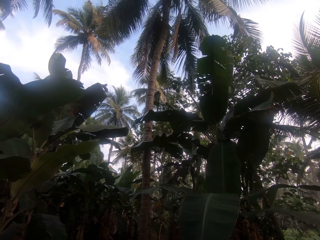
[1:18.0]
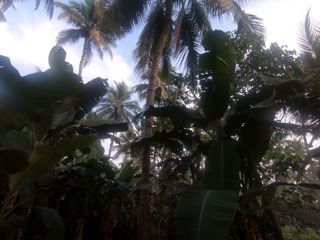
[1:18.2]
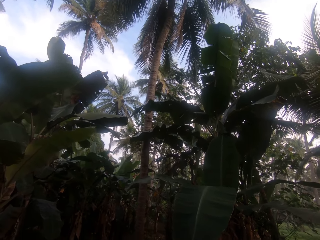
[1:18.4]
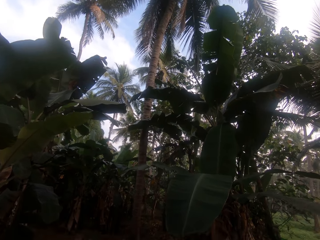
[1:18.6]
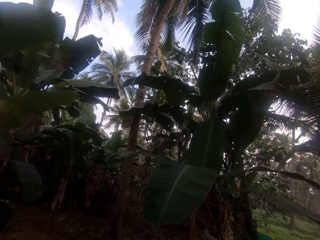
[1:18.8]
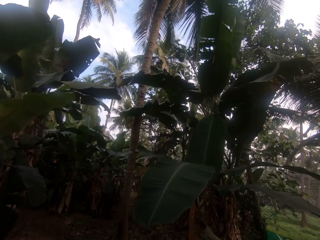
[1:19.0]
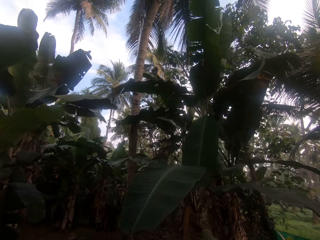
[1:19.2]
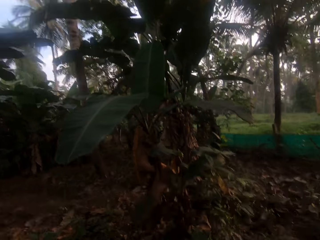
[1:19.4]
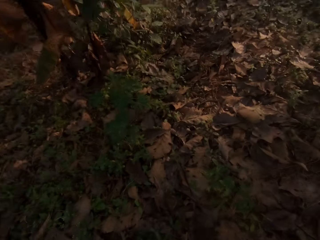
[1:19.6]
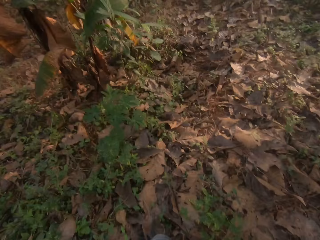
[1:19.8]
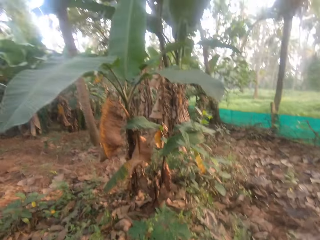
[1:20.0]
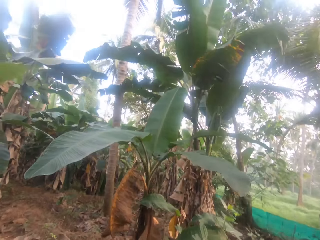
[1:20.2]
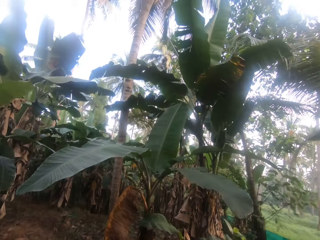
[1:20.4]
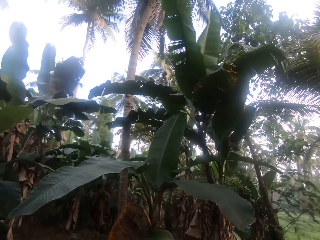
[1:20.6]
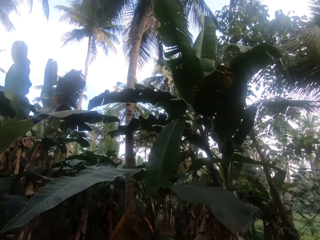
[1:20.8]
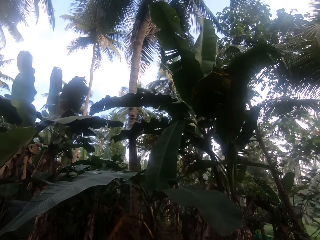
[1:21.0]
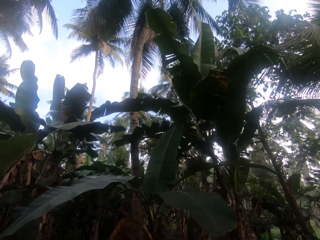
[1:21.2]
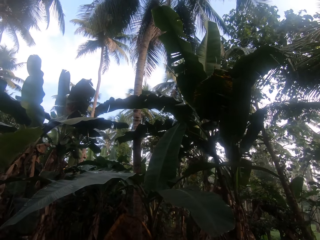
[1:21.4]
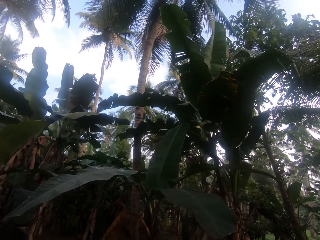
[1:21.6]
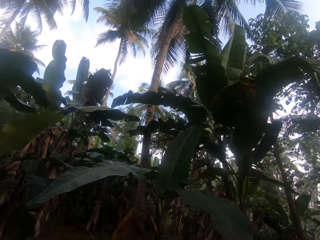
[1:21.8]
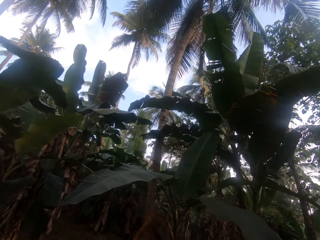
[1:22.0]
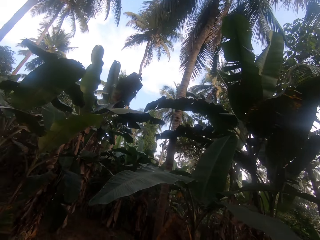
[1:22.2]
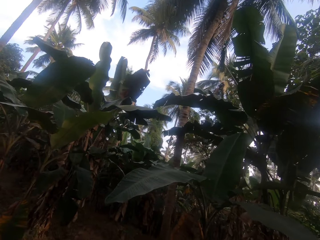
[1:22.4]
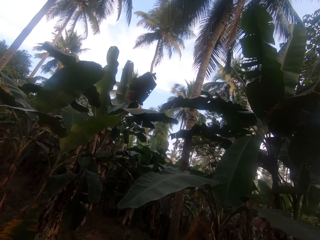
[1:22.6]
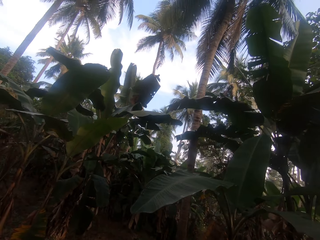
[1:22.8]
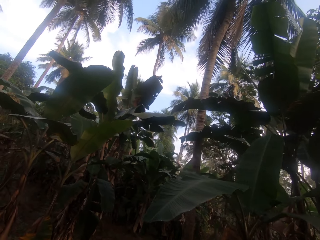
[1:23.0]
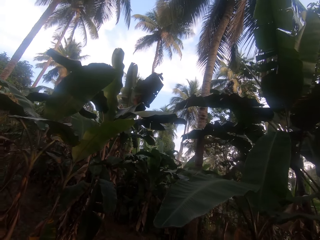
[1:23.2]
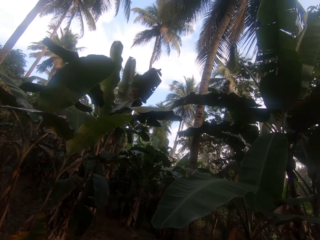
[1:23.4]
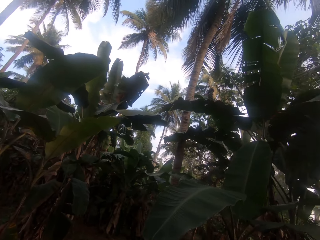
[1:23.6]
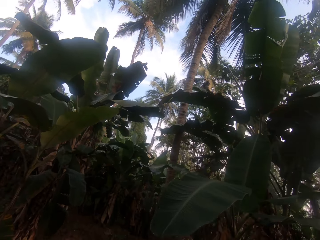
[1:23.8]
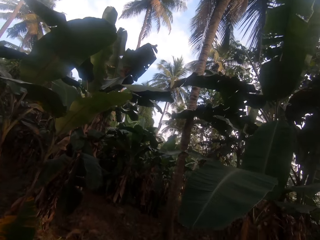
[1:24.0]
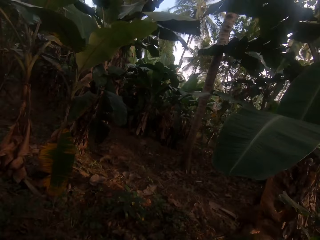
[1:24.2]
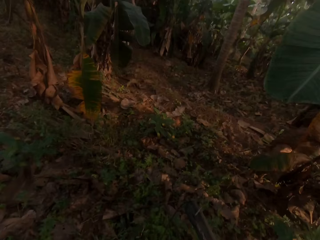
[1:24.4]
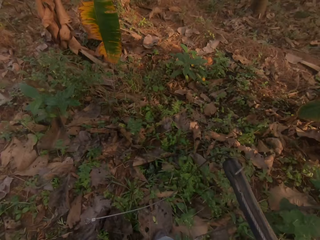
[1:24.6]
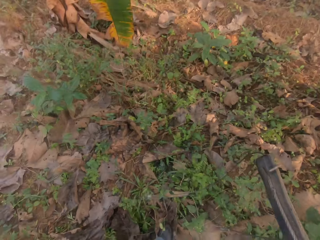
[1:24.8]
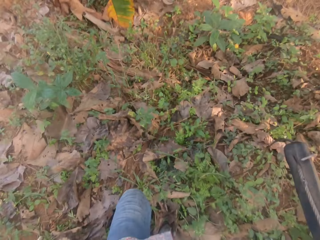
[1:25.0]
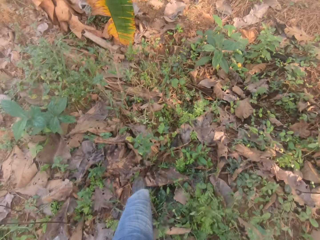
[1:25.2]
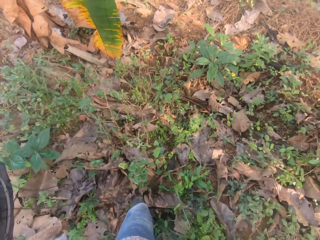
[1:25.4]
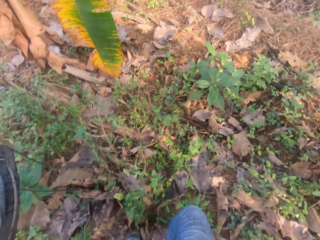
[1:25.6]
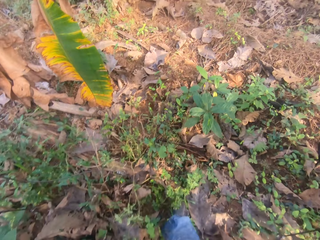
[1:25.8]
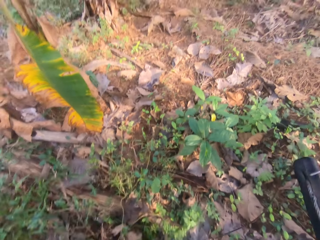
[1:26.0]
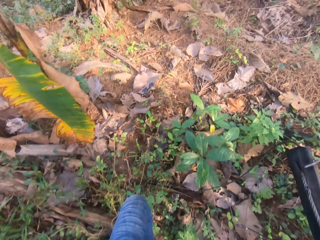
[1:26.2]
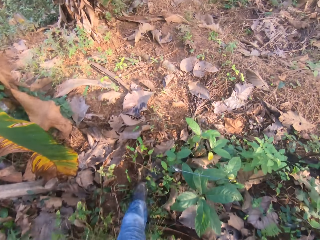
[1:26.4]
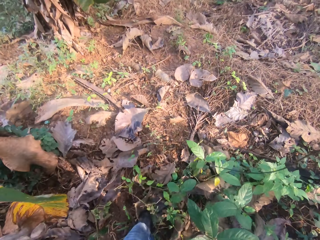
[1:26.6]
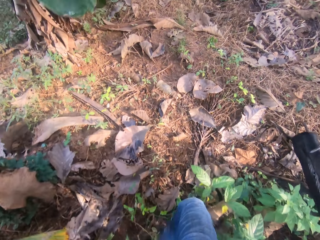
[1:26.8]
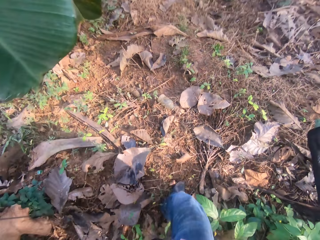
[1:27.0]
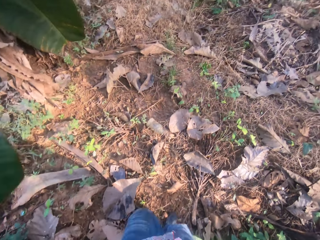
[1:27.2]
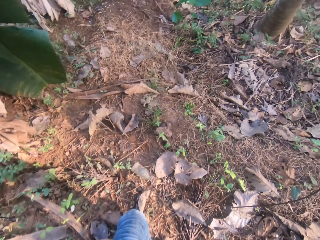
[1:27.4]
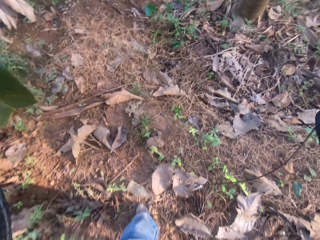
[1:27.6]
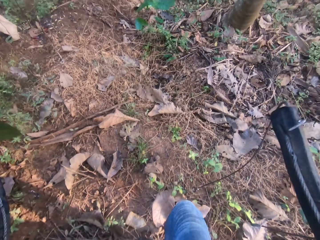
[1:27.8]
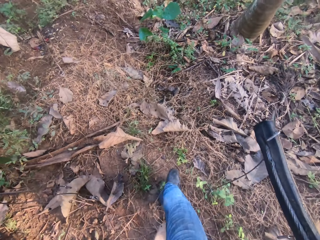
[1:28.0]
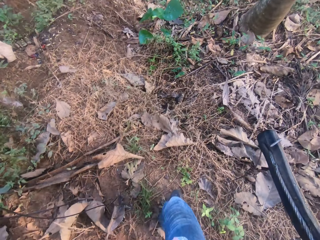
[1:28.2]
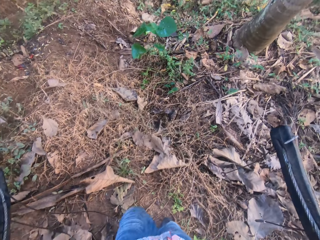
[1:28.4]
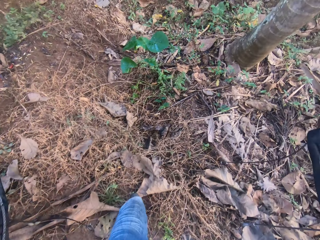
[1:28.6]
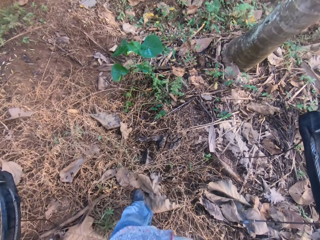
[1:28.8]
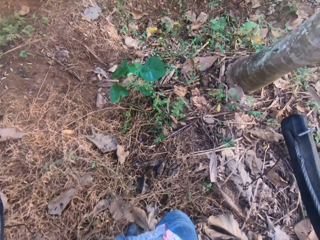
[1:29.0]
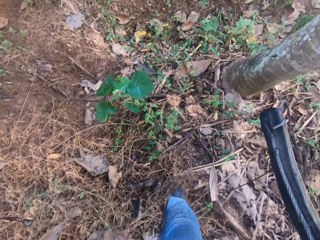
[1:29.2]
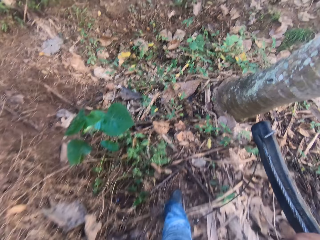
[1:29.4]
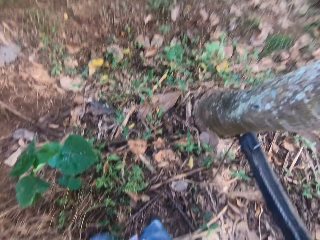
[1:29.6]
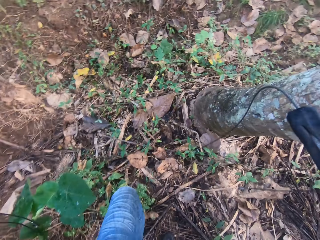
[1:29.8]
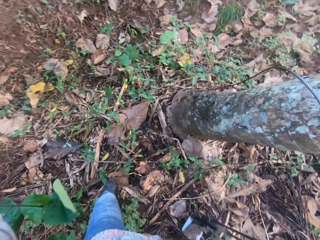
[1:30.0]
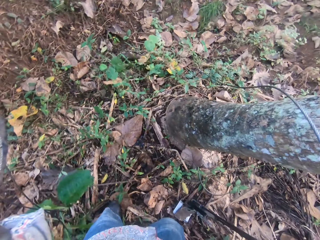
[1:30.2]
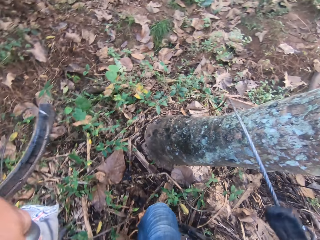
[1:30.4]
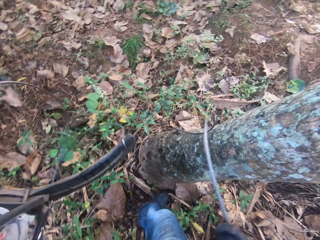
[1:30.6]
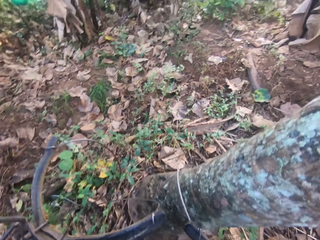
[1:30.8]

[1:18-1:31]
The camera wearer walks in the garden.

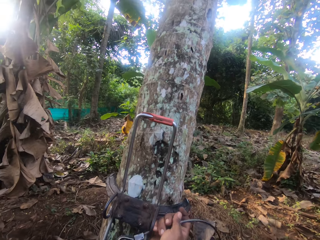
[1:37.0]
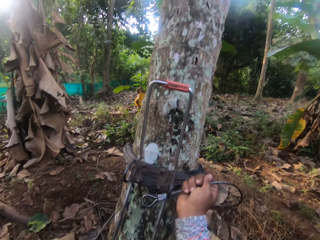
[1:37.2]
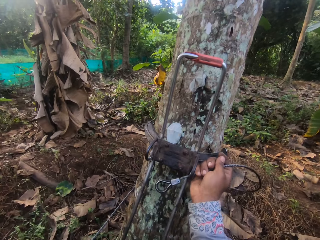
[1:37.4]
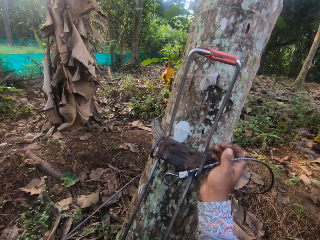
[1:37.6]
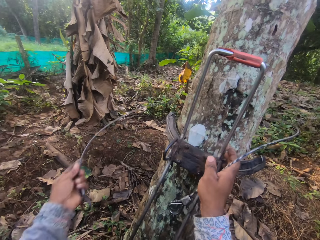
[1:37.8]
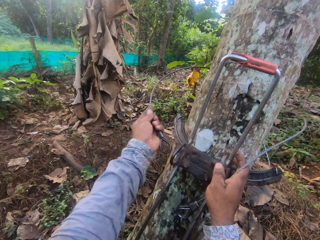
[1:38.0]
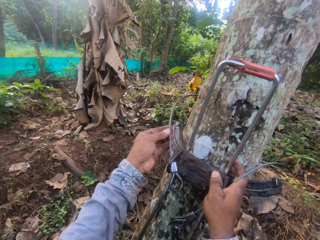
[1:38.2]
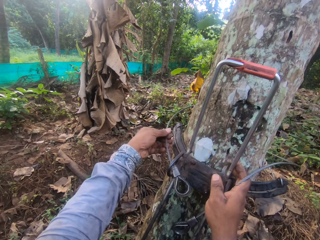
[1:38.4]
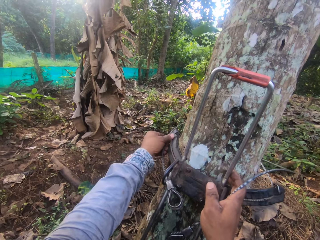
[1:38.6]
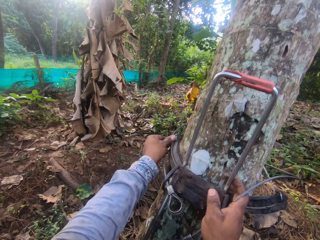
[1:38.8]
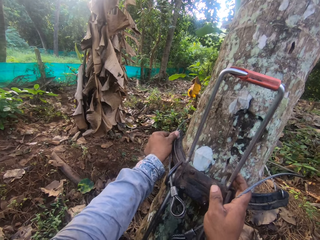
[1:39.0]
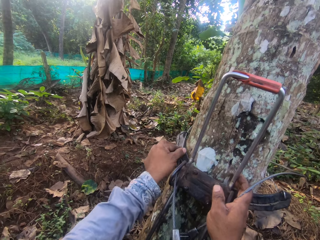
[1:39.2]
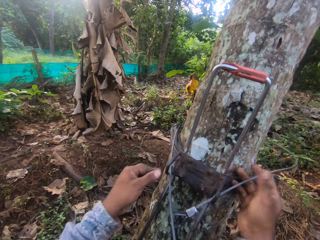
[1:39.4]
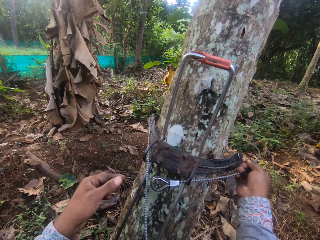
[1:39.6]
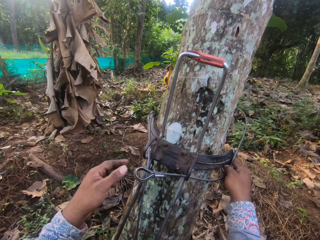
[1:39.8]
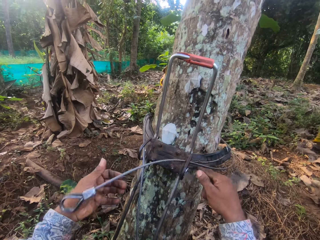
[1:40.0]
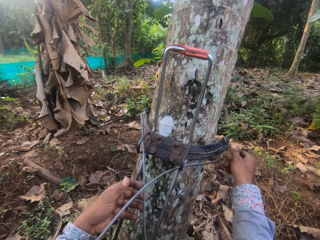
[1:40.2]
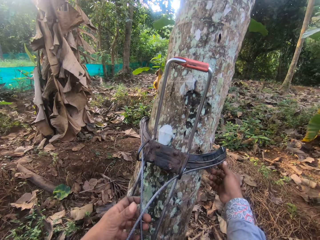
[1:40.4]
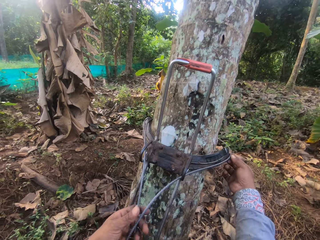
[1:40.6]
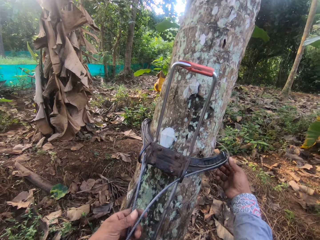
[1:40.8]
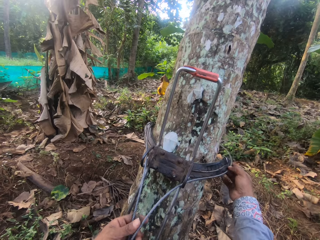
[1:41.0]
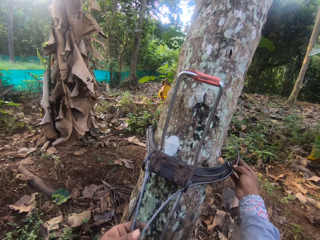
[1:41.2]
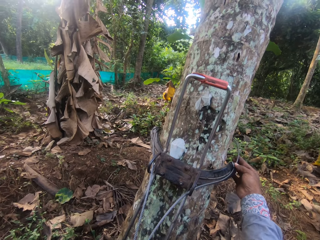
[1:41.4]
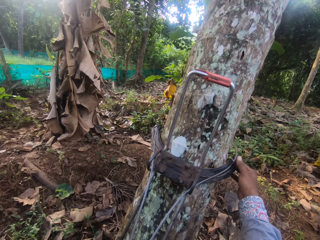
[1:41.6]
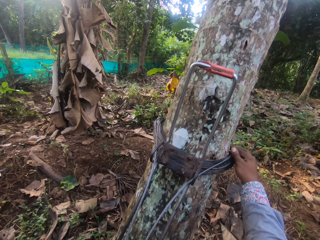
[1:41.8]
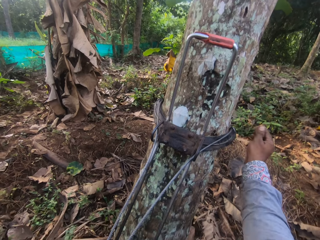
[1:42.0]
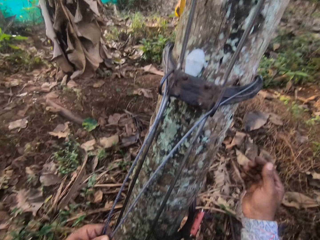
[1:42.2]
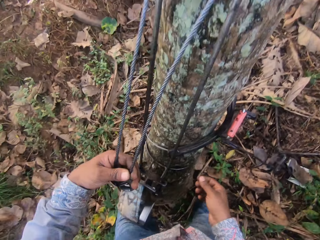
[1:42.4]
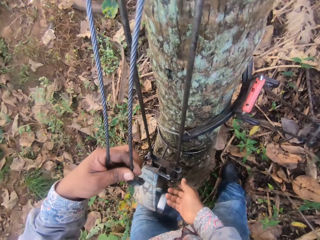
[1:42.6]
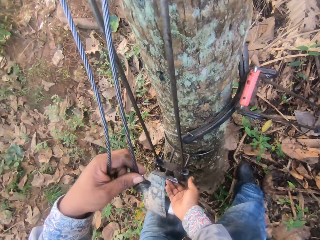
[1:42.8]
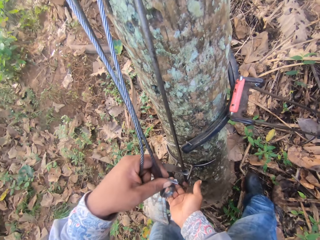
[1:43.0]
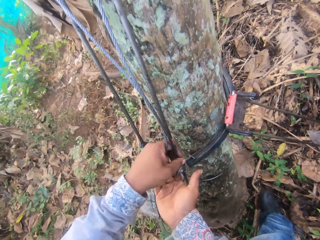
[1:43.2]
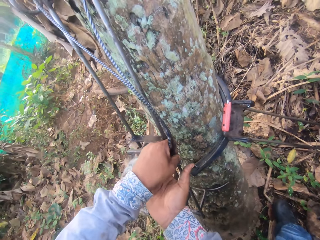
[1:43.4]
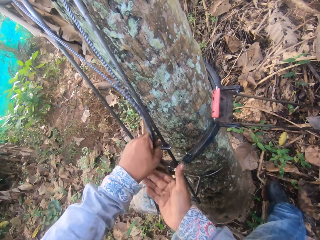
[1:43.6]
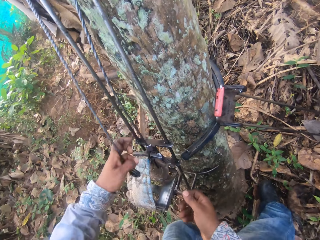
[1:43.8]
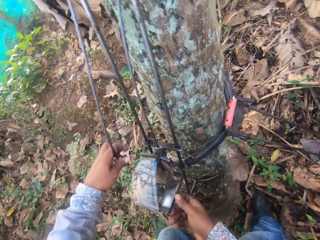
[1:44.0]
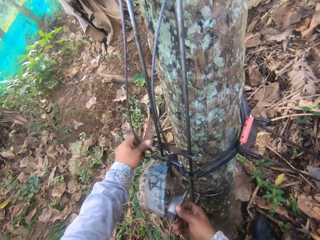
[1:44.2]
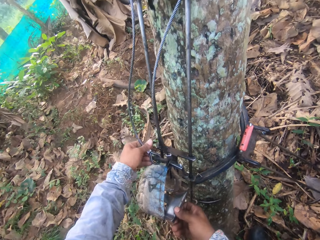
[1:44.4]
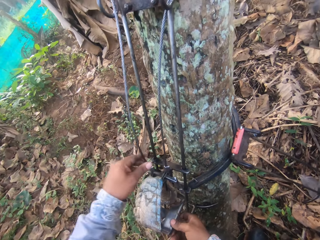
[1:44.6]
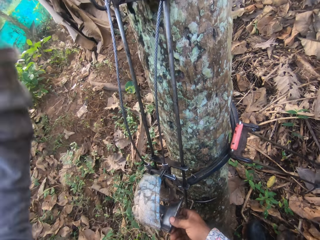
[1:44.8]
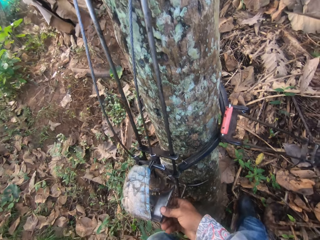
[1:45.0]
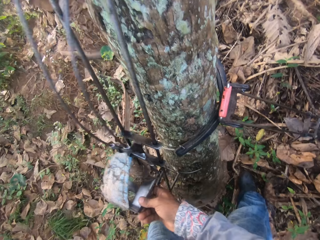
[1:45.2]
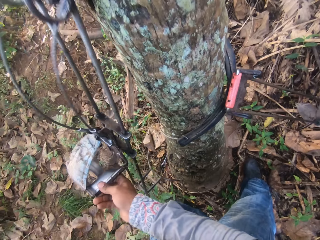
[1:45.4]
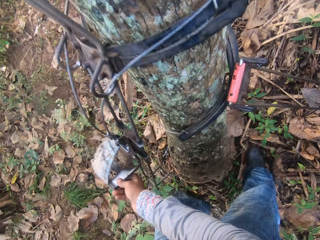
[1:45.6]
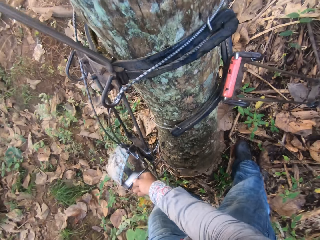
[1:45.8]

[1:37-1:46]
The camera wearer inserts a steel rope into the tree climbing harness with both hands. They couple the steel rope with a foot rest on the tree climbing harness with both hands. They adjust the tree climbing harness with both hands.
